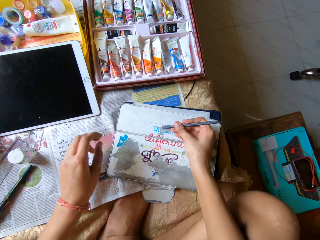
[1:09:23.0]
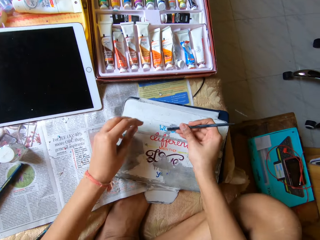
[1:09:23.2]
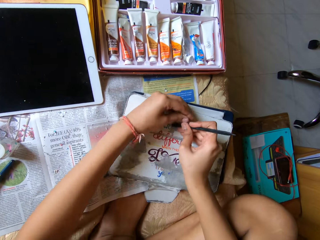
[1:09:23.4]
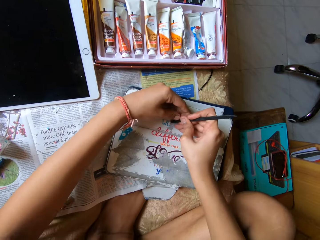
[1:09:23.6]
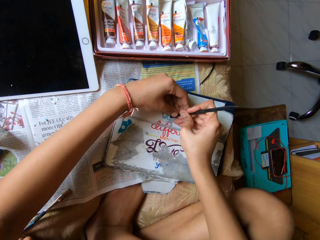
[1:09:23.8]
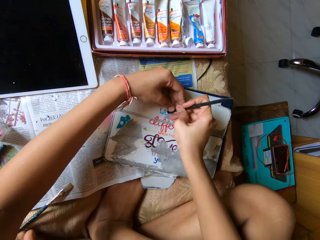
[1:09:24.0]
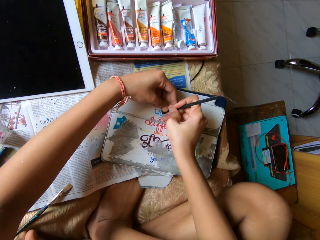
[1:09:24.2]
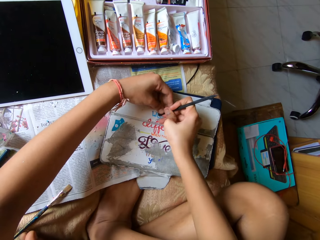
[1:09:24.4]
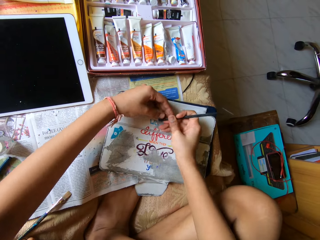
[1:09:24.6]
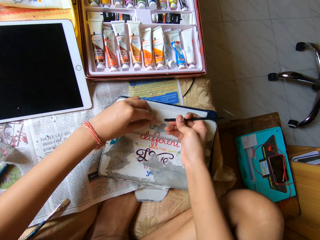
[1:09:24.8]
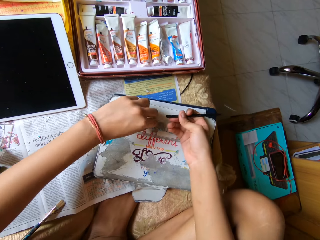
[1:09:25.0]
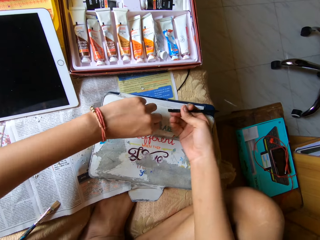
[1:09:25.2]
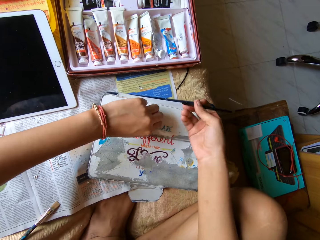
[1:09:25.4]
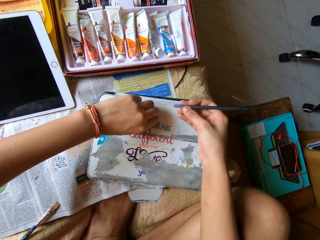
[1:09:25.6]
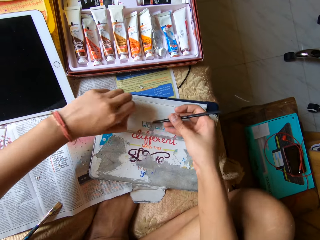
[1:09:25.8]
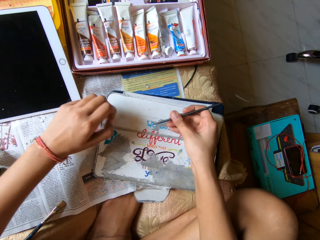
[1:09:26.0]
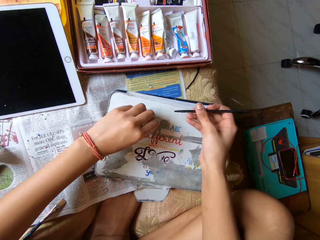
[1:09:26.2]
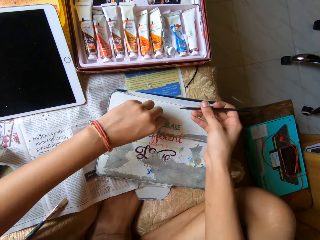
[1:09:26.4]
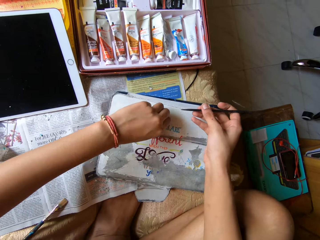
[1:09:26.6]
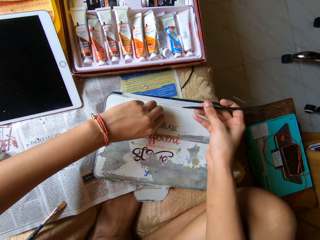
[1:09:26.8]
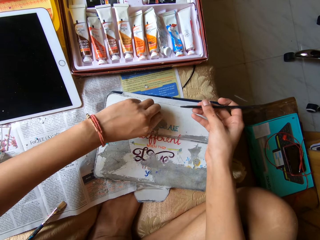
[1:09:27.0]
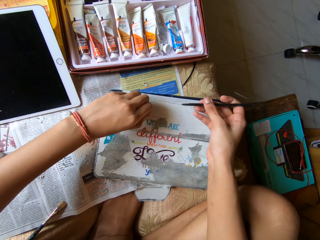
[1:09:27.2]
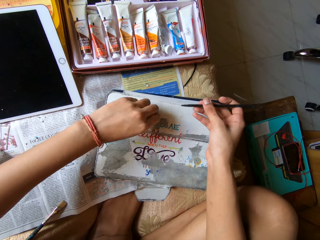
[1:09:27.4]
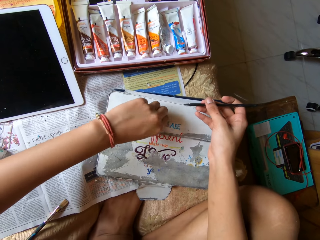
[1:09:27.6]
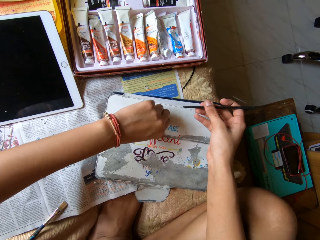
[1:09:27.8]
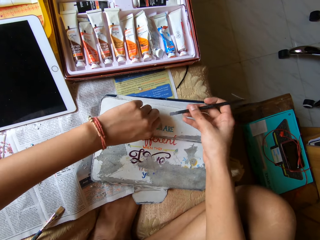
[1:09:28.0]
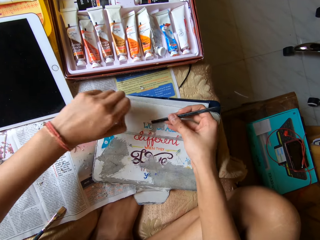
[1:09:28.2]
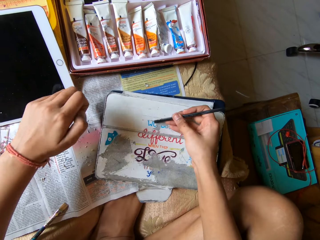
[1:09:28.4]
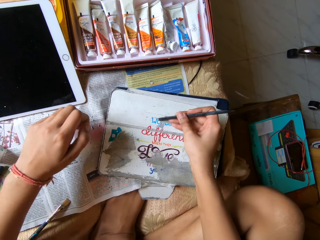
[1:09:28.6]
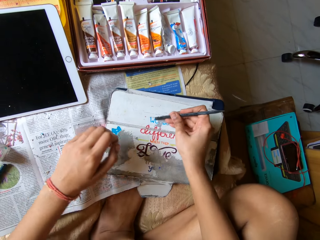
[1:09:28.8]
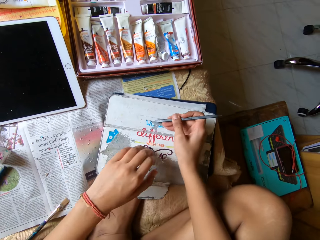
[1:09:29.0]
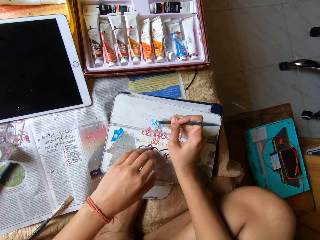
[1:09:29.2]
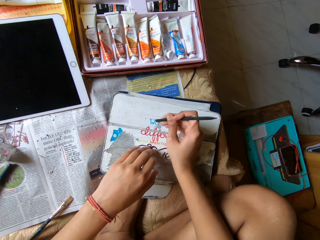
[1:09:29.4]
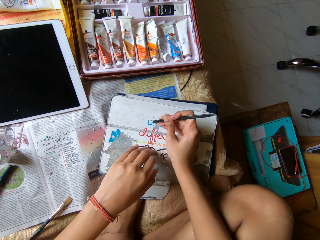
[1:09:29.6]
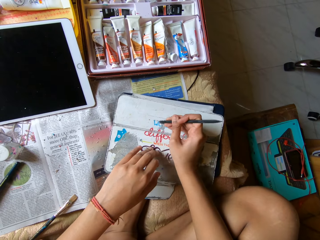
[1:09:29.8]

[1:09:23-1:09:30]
The camera wearer scrapes paint or sticker from the pouch with the pen scraper in both hands. She holds the pen with both hands. She removes the sticker with both hands. She peels the paint from the pouch with her left hand. She scrapes the paint from the pouch with the pen scraper in her right hand. She places her left hand on the pouch.

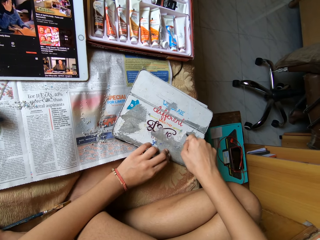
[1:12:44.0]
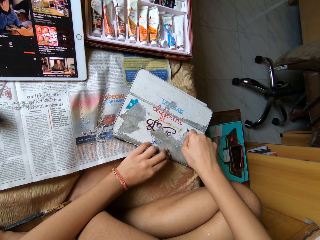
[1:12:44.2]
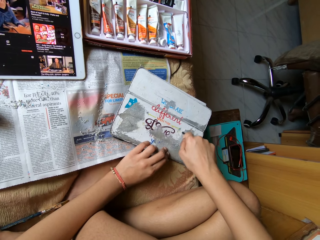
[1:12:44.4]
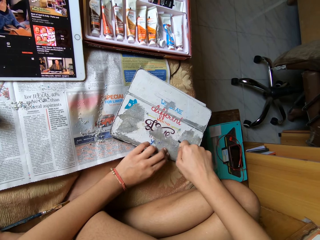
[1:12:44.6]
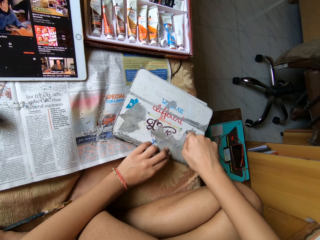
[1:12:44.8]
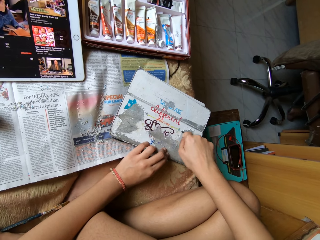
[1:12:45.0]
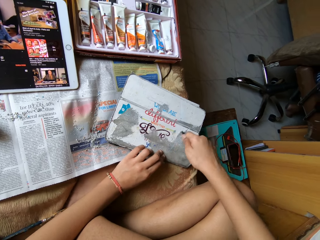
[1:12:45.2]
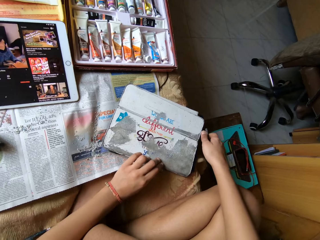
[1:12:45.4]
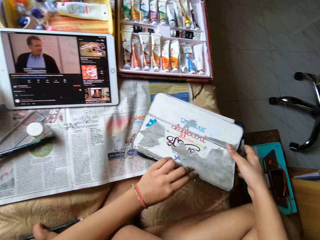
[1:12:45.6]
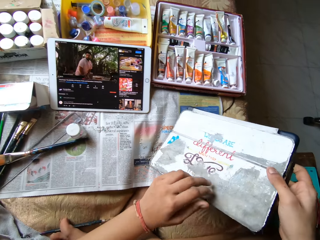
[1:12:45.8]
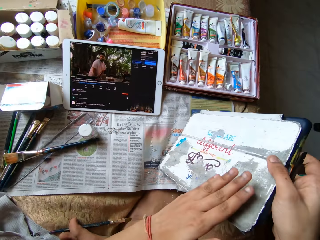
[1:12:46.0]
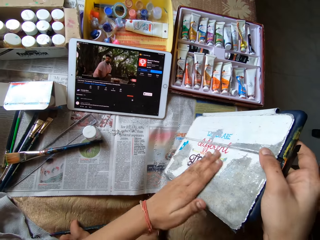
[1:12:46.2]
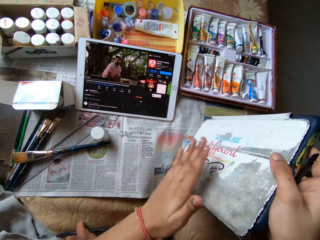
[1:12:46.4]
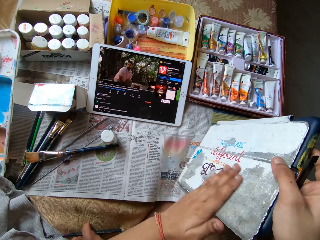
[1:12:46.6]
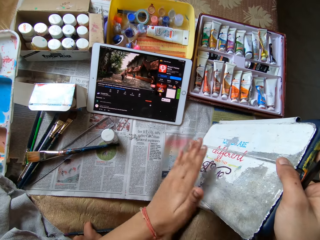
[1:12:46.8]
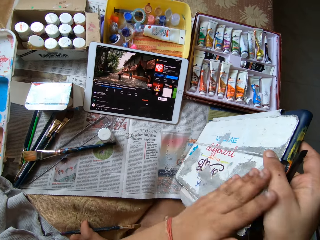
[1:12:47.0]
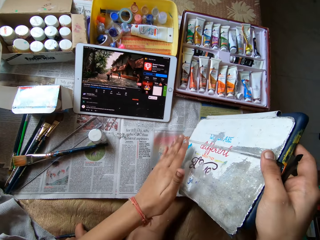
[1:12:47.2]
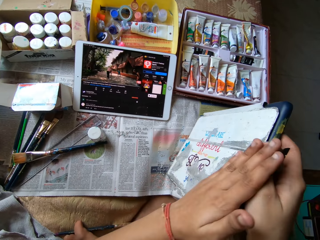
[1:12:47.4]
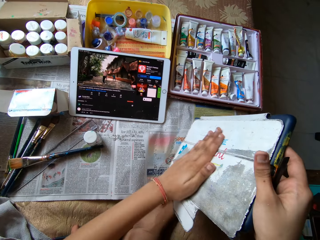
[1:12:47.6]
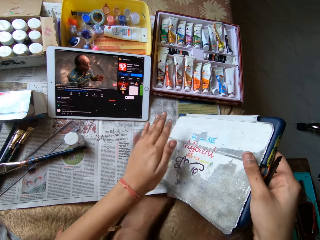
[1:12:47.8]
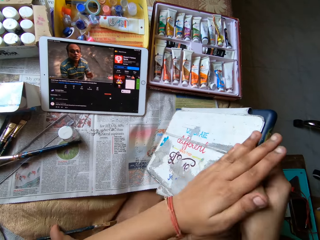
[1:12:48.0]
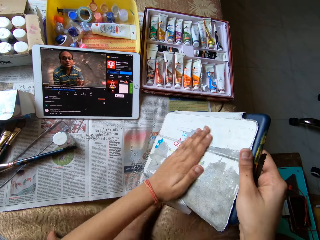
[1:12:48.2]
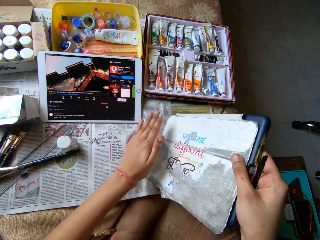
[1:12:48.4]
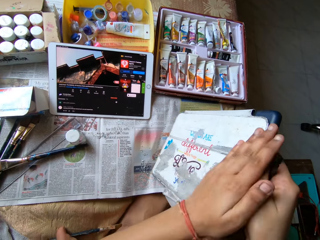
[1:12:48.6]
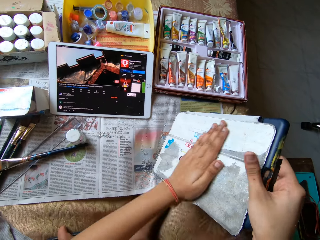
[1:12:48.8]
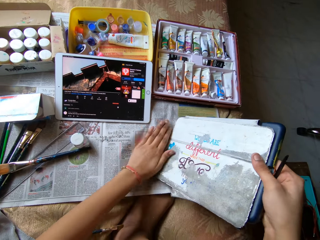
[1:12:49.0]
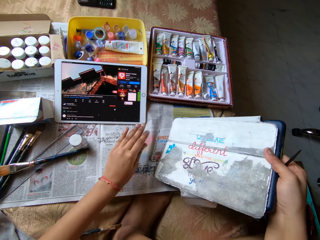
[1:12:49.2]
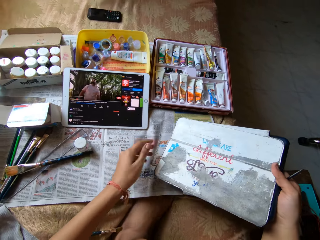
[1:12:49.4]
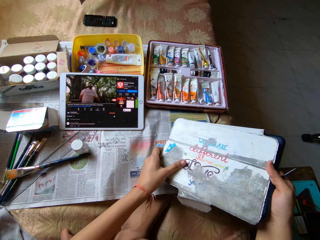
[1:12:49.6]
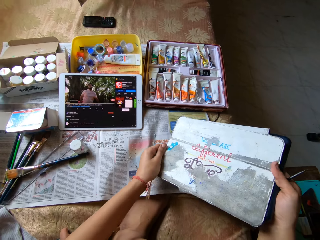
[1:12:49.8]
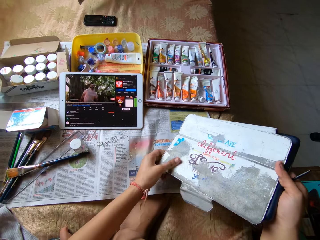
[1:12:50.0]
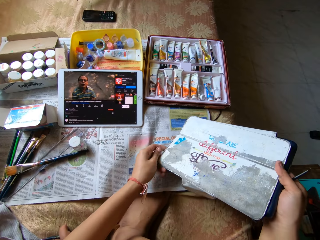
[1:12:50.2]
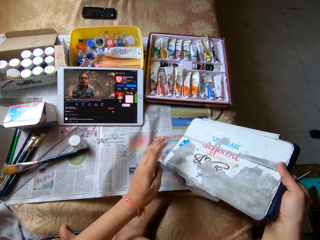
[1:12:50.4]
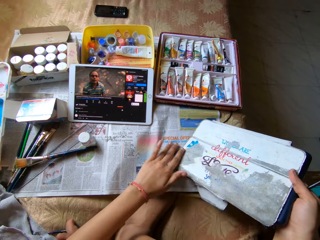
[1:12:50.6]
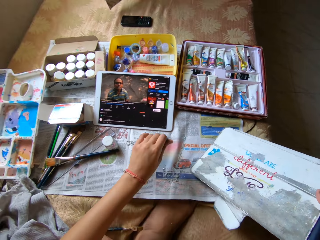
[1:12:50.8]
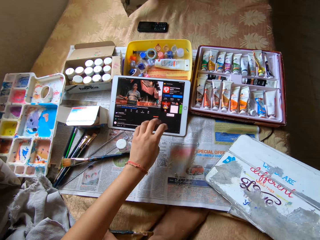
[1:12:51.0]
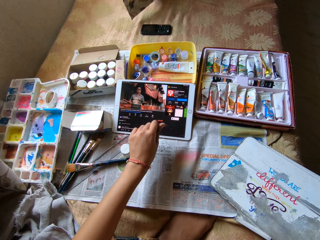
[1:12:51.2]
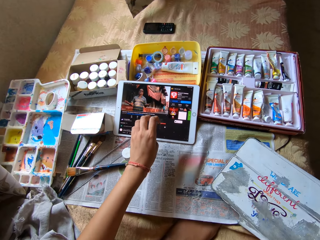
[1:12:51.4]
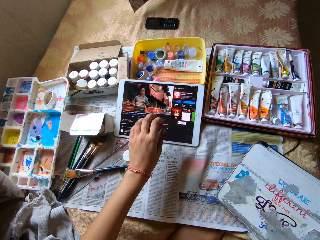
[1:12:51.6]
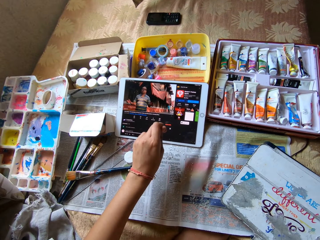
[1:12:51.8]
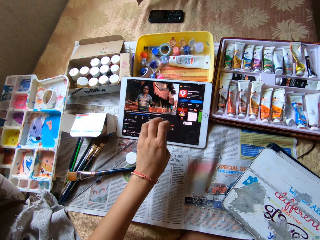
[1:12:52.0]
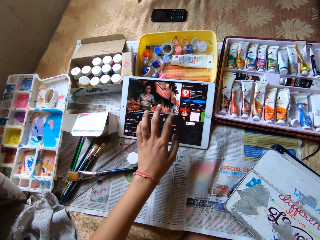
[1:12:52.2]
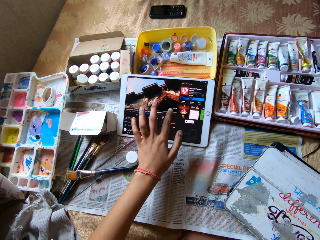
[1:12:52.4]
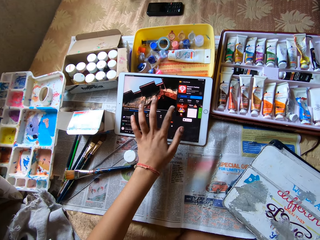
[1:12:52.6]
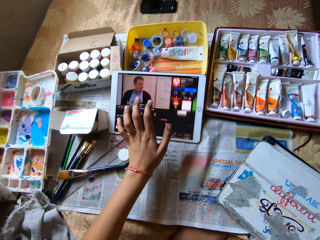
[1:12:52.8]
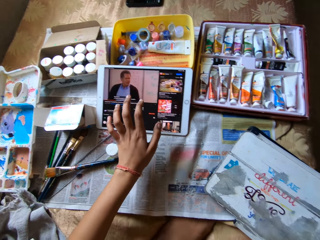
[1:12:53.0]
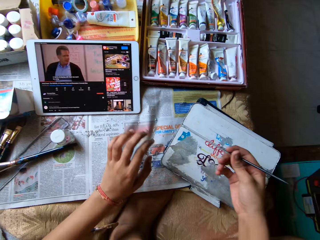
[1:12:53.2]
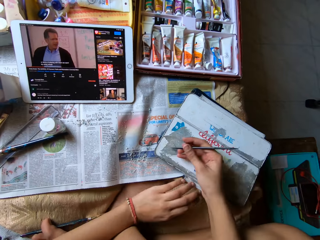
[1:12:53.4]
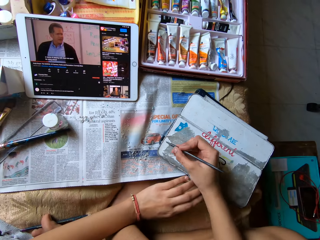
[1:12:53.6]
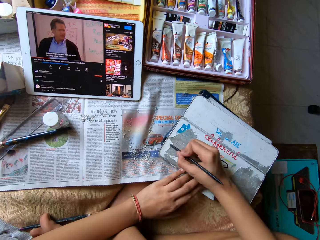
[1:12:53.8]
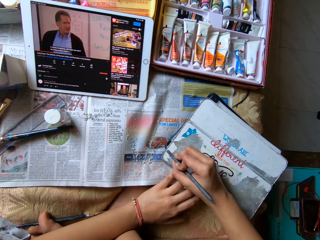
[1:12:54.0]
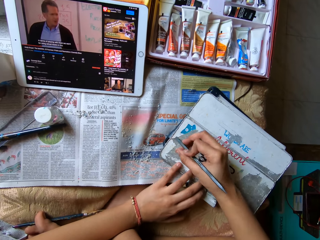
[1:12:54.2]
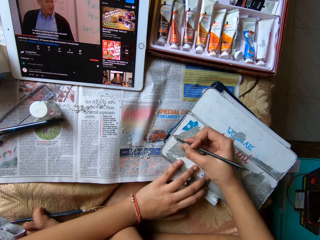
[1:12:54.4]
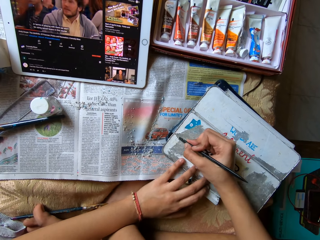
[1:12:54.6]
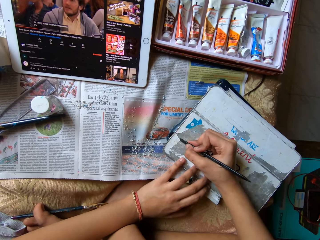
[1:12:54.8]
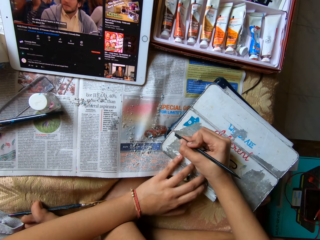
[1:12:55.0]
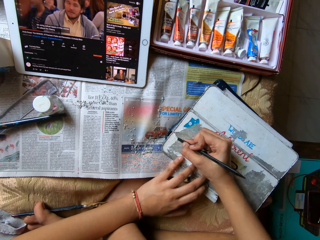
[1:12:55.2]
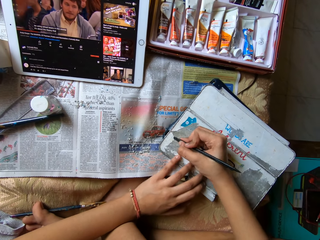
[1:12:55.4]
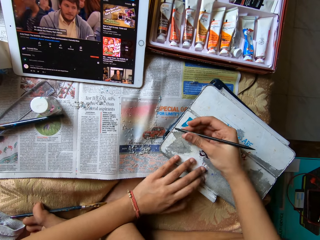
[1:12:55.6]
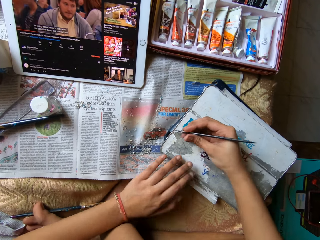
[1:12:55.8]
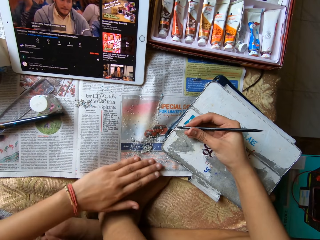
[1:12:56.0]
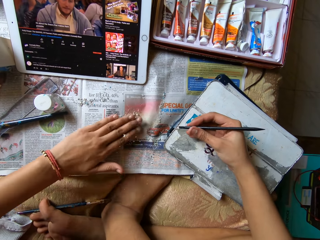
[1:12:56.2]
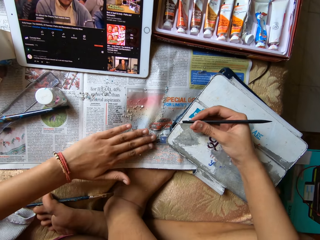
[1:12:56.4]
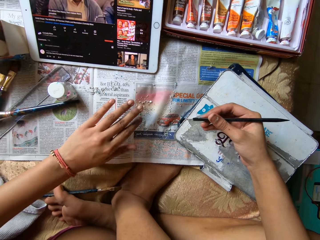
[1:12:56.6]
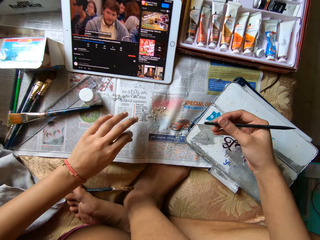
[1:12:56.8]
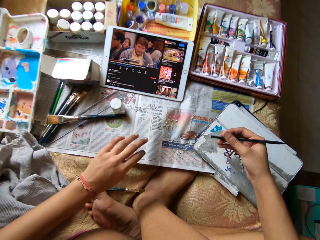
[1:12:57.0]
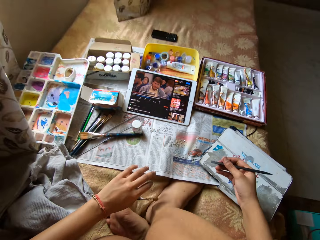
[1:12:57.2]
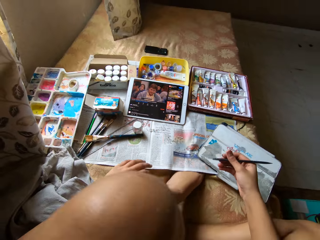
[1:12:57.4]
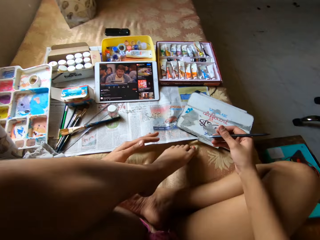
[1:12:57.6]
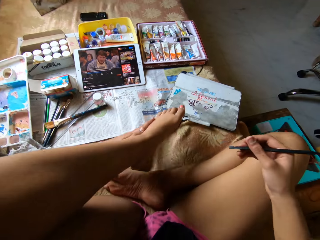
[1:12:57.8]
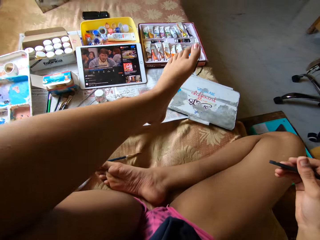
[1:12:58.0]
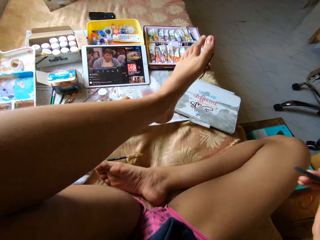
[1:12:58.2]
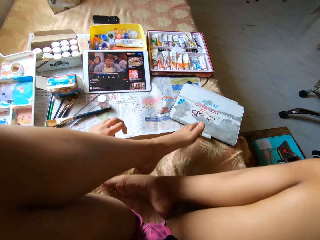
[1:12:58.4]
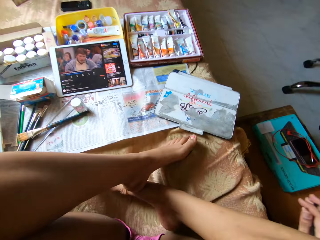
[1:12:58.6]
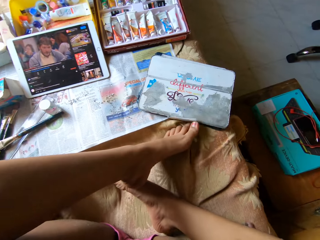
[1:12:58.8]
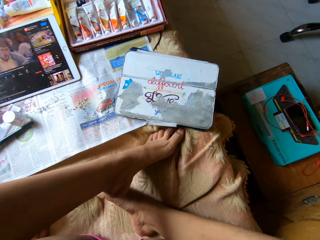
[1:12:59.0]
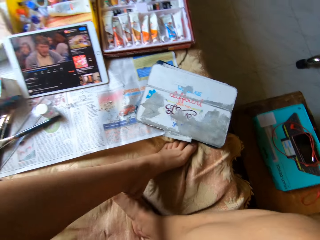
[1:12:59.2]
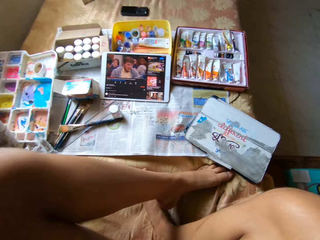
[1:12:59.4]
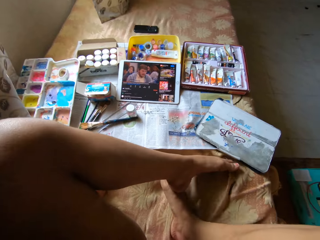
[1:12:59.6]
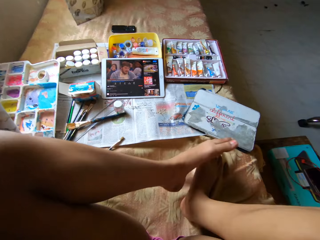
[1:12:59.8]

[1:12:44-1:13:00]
The camera wearer picks up the tablet case cover from the bed with her right hand. She turns the iPad. She wipes off paper residue from the tablet case cover with her left hand. She shakes off paper residue from her left hand and twists fingers. She operates the tablet with her left hand. She places her left hand on the tablet case cover. She scrapes paper residue off the tablet case cover with the modelling tool in her right hand. She gathers paper residue on a newspaper sheet. She wipes the table with a hand. She moves around.
